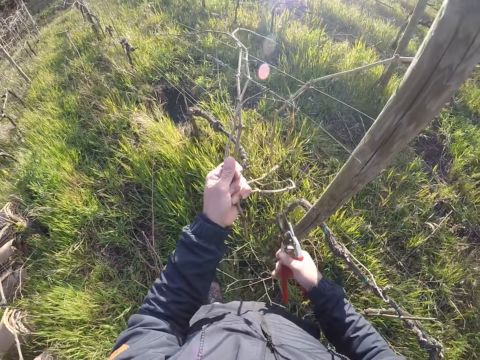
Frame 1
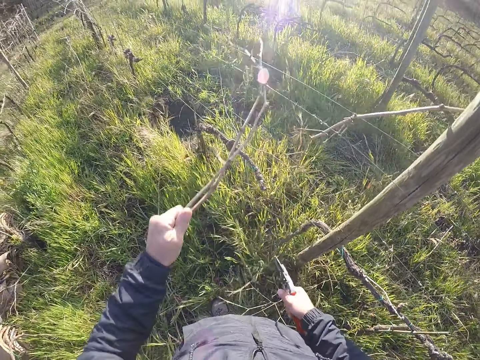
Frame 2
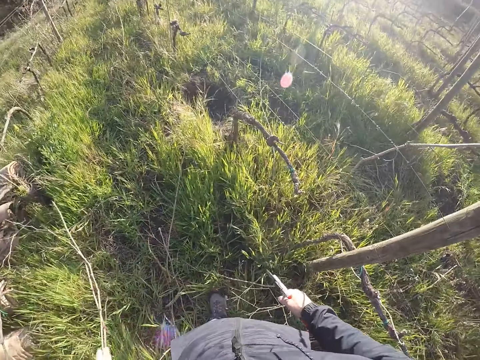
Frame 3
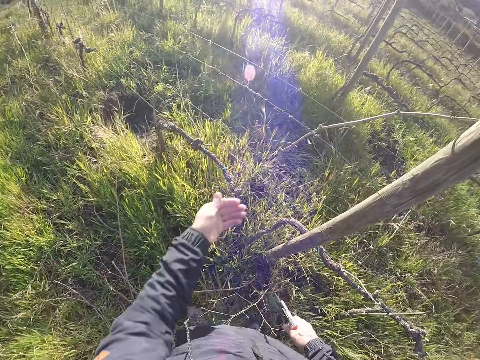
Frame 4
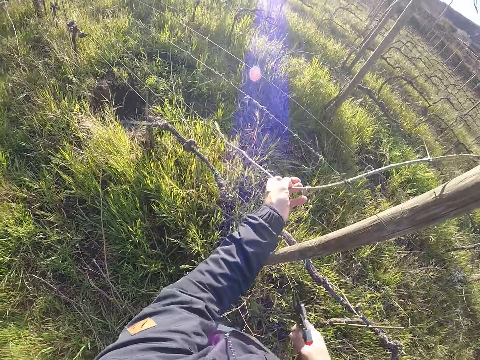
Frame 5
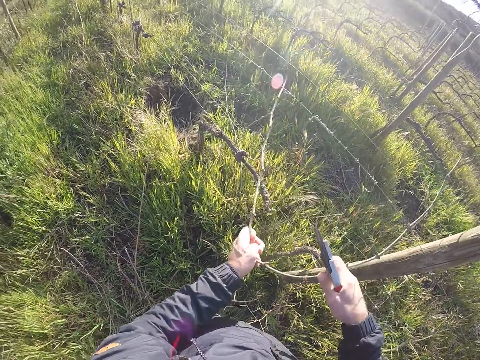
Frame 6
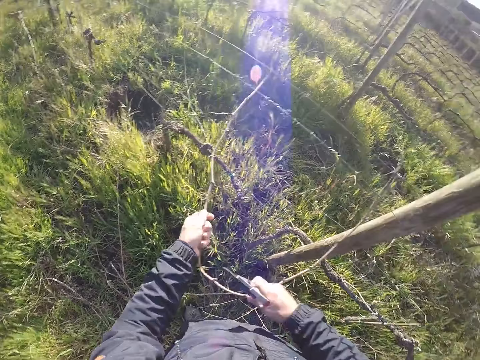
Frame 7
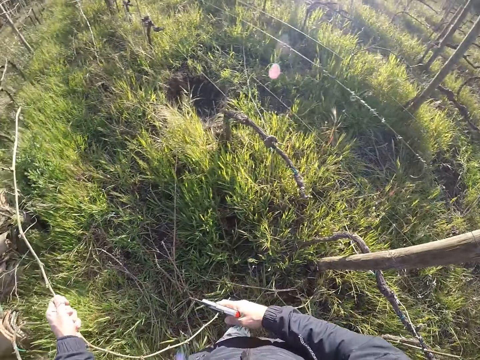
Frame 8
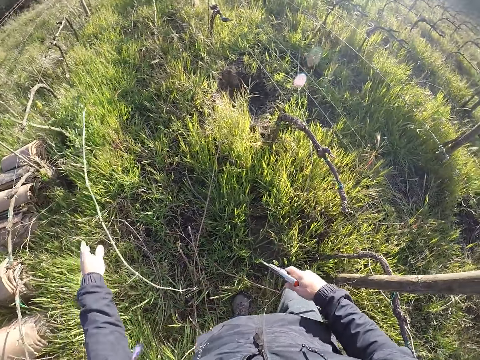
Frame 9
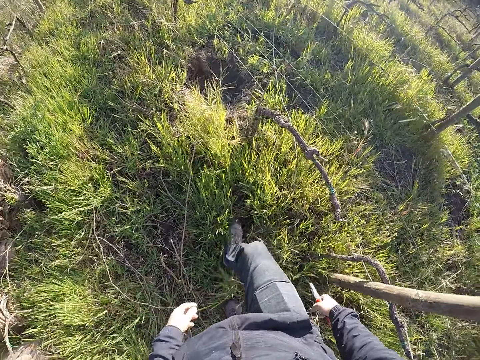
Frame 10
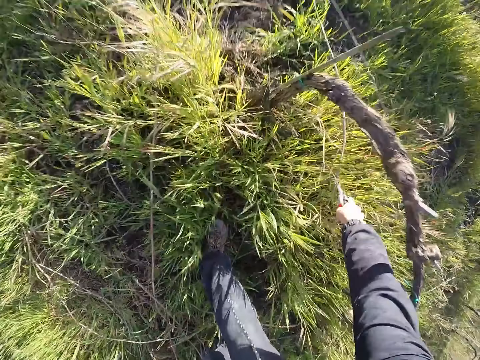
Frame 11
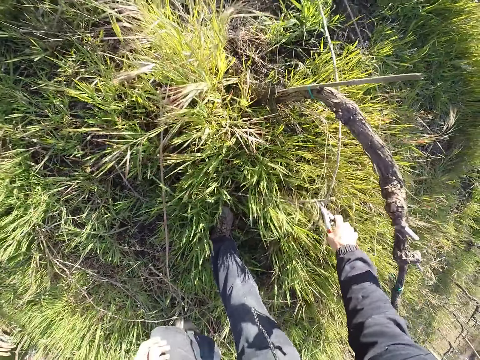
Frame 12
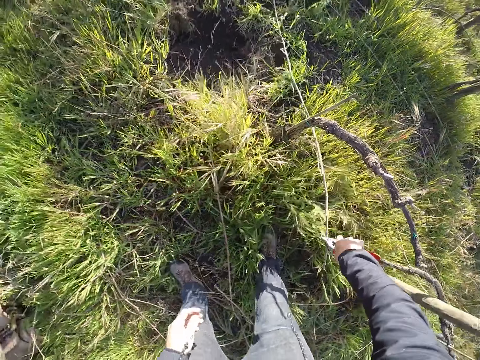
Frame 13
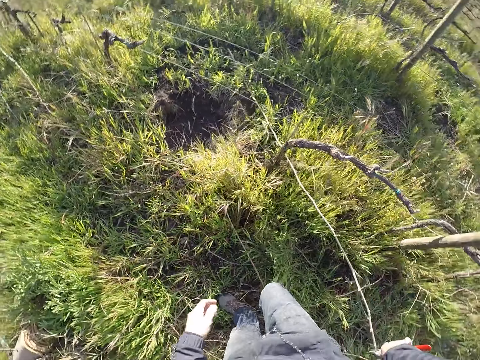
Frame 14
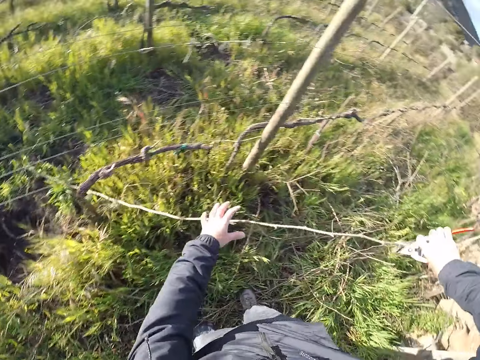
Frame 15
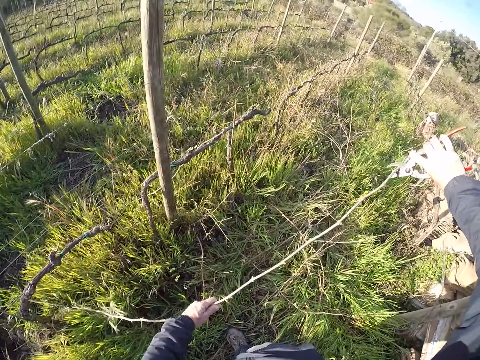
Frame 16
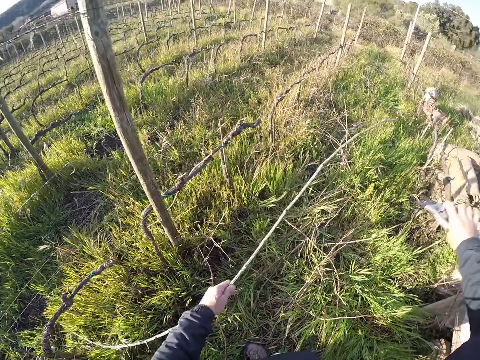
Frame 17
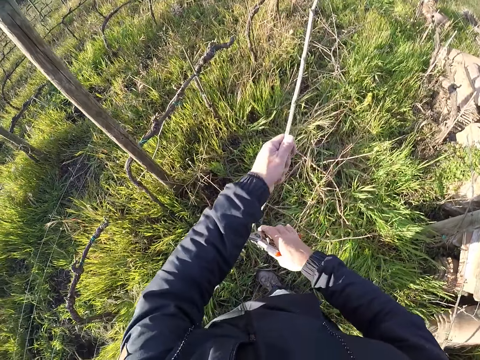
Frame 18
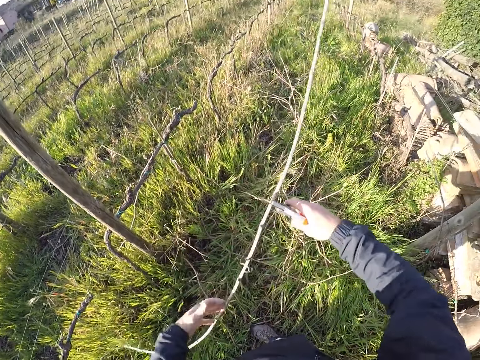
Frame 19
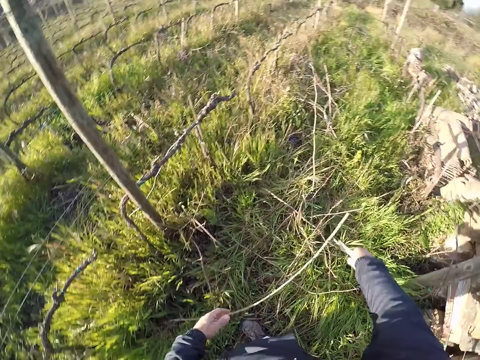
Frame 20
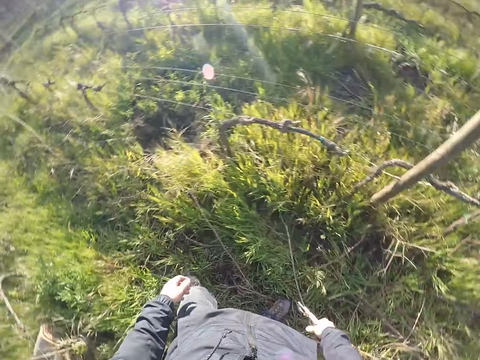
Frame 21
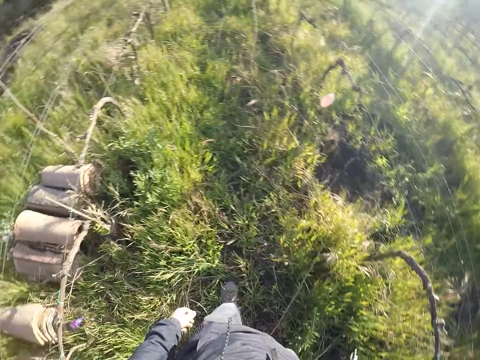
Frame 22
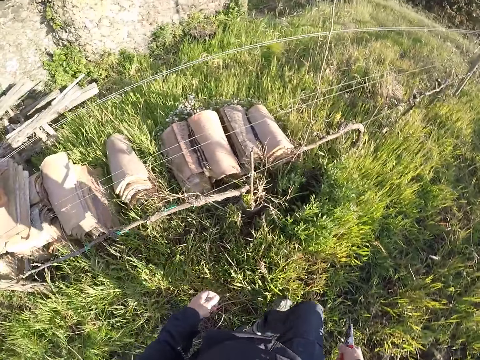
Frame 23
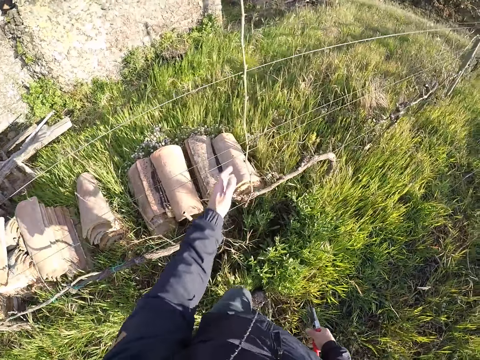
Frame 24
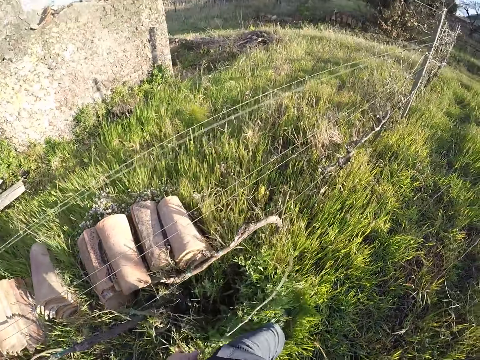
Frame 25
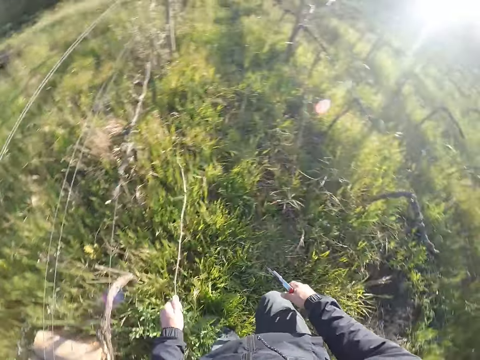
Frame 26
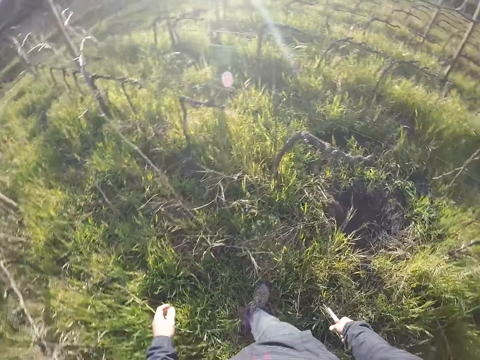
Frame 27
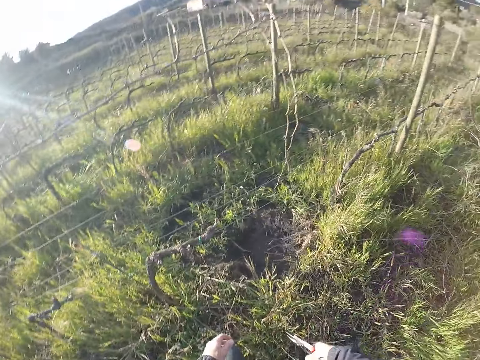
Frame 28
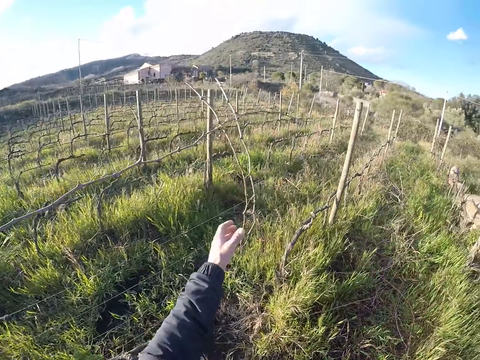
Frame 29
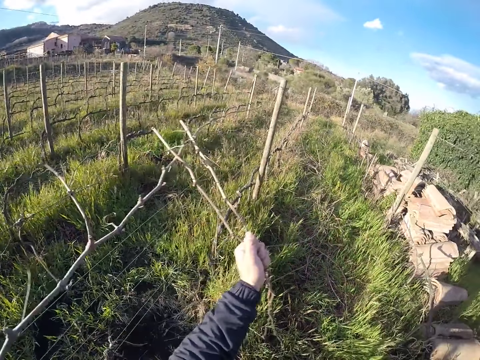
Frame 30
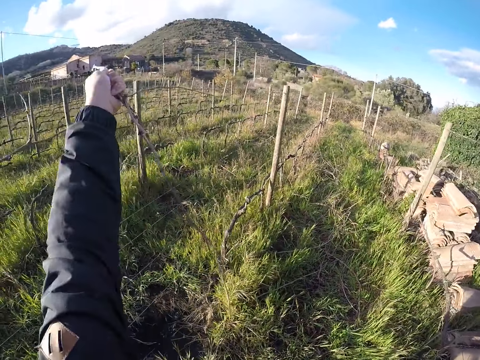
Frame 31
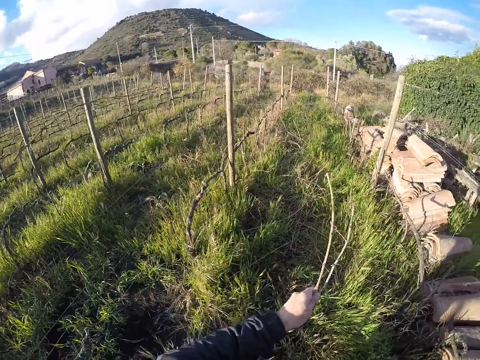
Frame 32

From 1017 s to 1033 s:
The camera wearer cuts the stick branch with the secateurs in his right hand. He drops the stick branch on the ground with his left hand. He pulls a stick branch from the wire mesh with his left hand. He pulls the stick branch from the wire mesh with both hands. He drops the stick branch on the ground with his left hand. He pulls a stick branch on the ground with the secateurs in his right hand. He passes the stick branch from the secateurs in his right hand to his left hand. He cuts the stick branch with the secateurs in his right hand. He drops the stick branch on the ground with his left hand. He turns around. He pulls the stick branch from the wire mesh with his left hand. He drops the stick branch on the ground with his left hand. He pulls a stick branch from the wire mesh with his left hand. He drops the stick branch on the ground with his left hand.

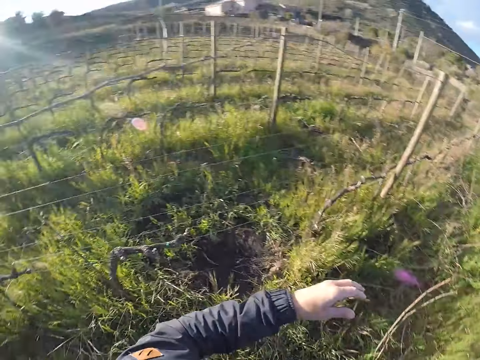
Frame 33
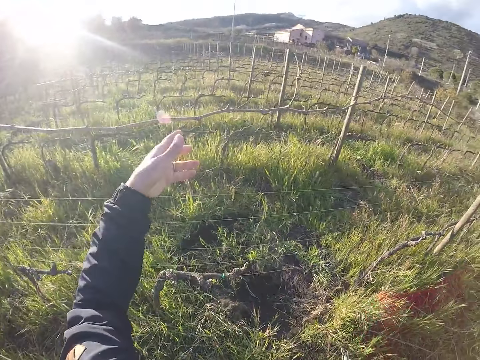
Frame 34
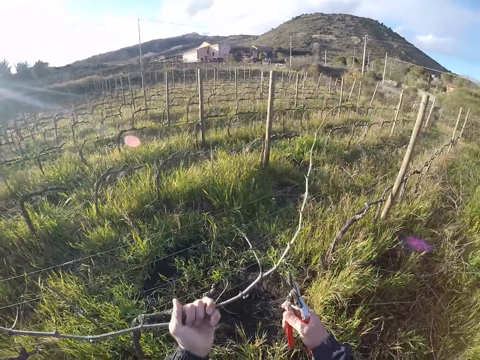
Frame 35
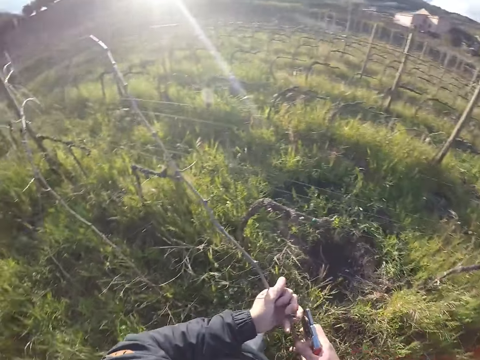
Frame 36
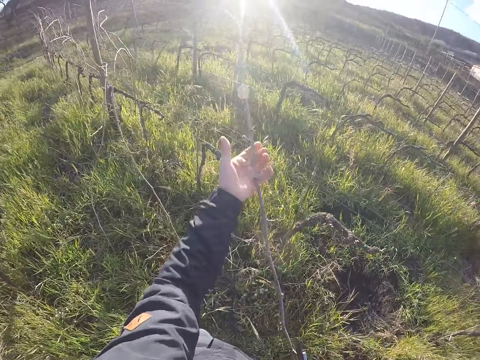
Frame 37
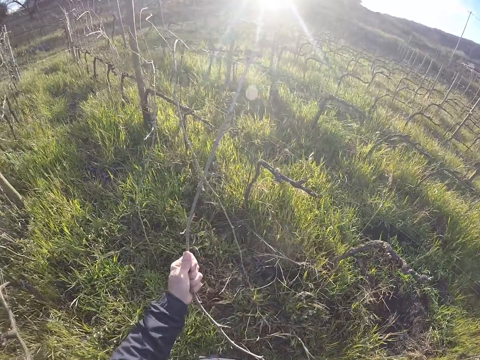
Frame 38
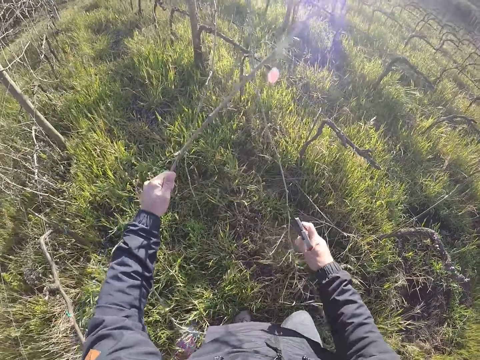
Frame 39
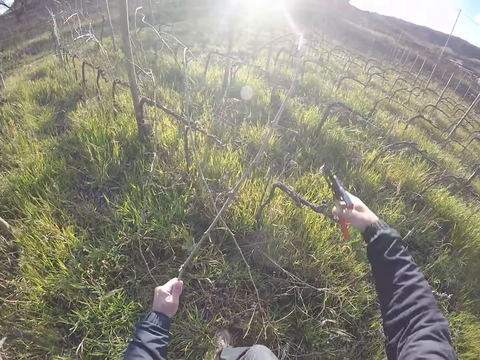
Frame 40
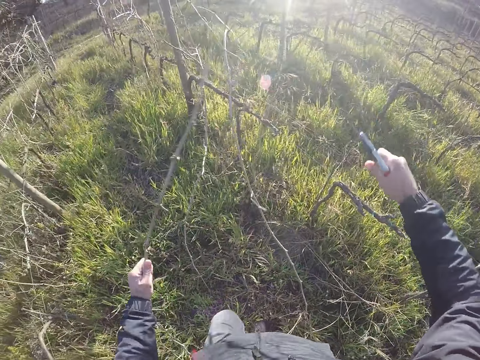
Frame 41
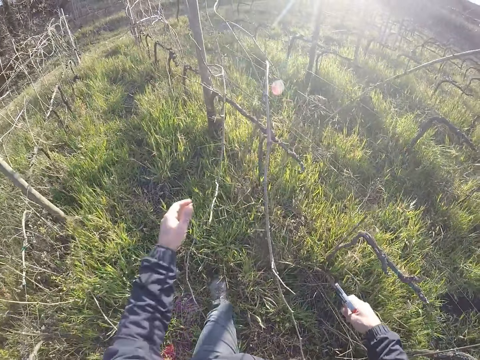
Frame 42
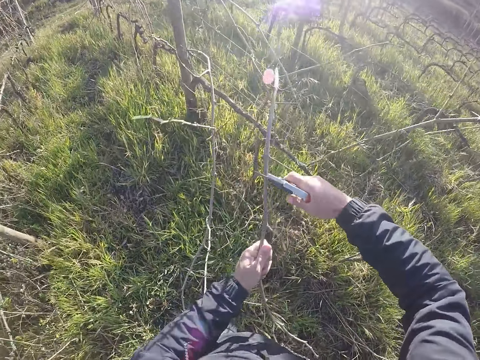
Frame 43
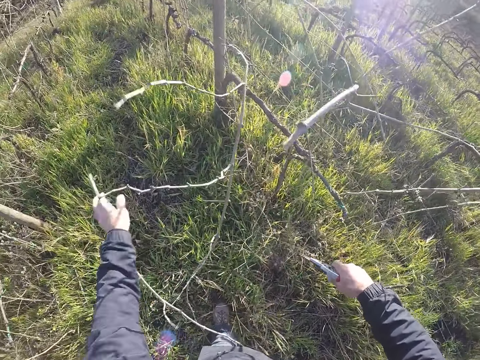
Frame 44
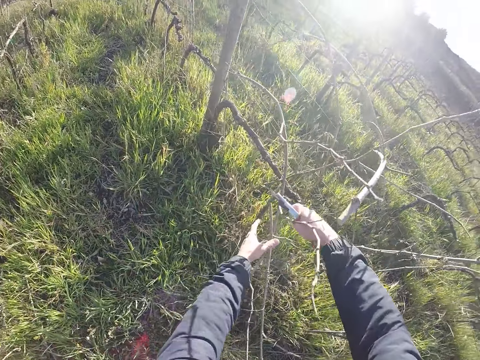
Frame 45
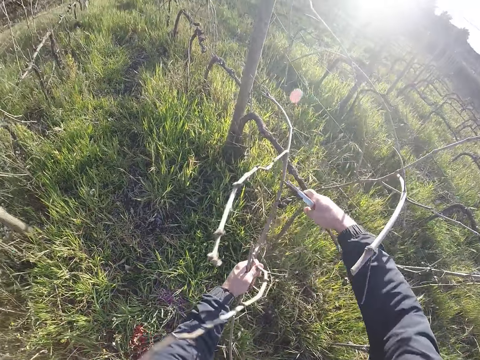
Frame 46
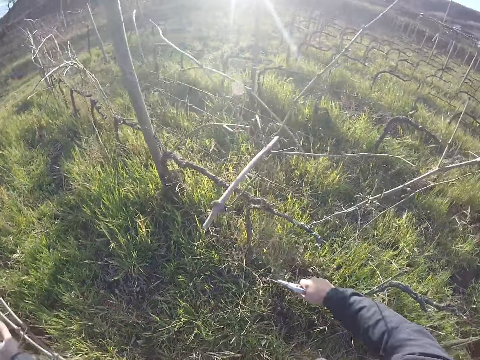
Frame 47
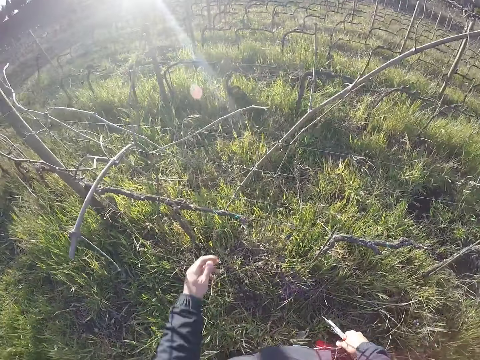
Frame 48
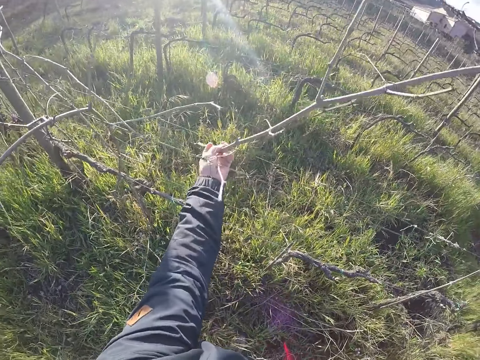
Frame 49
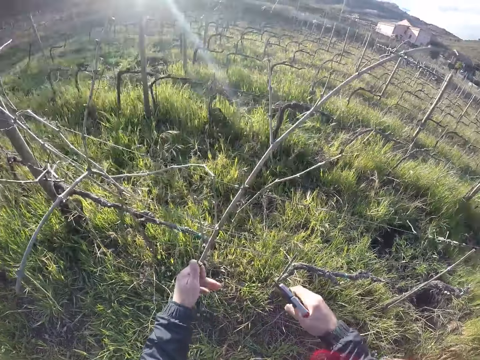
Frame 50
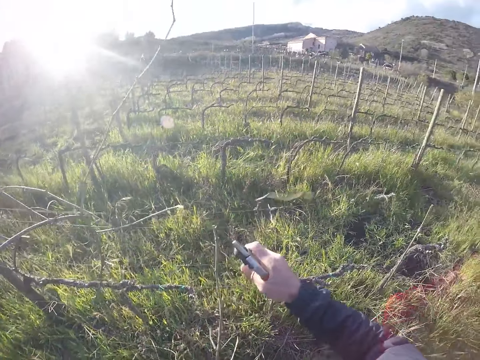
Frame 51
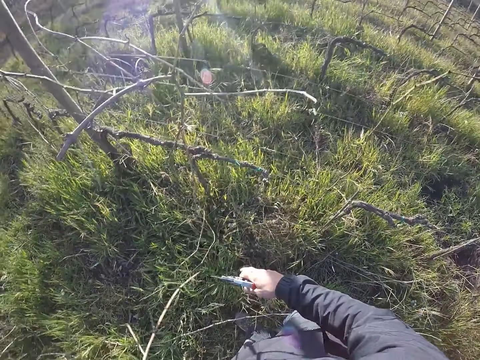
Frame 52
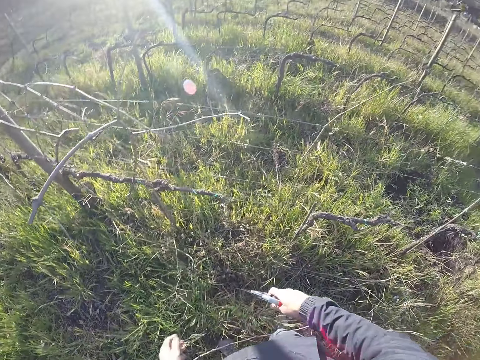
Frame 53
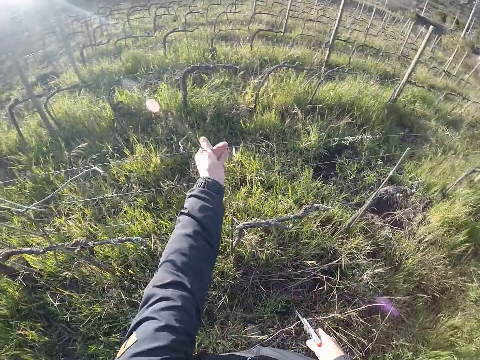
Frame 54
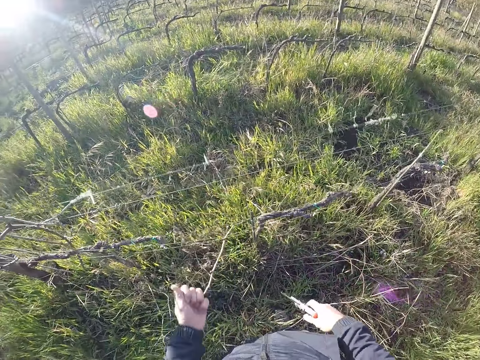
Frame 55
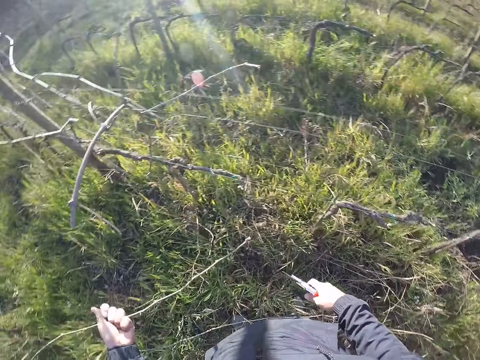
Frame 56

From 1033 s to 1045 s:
The camera wearer pulls a stick branch from the wire mesh with his left hand. He pulls the stick branch from the wire mesh with both hands. He cuts the stick branch with the secateurs in his right hand. He drops the stick branch on the ground with his left hand. He pulls a stick branch from the wire mesh with his left hand. He cuts the stick branch with the secateurs in his right hand. He drops the stick branch on the ground with his left hand. He pulls a stick branch from the wire mesh with both hands. He cuts the stick branch with the secateurs in his right hand. He drops the stick branch on the ground with his left hand. He pulls a stick branch from the wire mesh with both hands. He puts the dry branch on the ground. He pulls a stick branch from the wire mesh with both hands.
